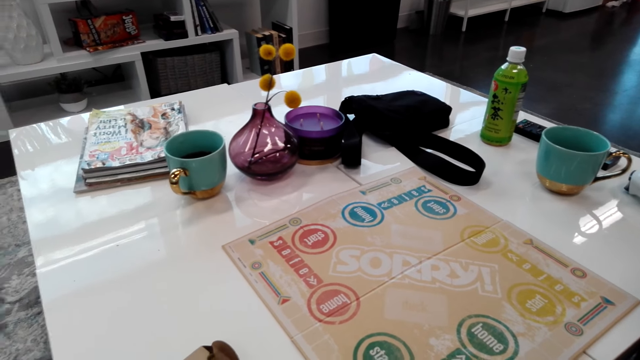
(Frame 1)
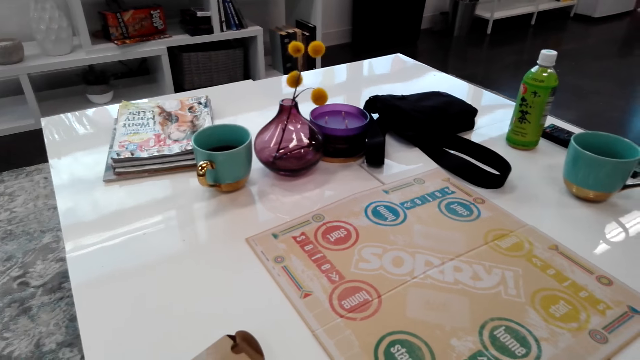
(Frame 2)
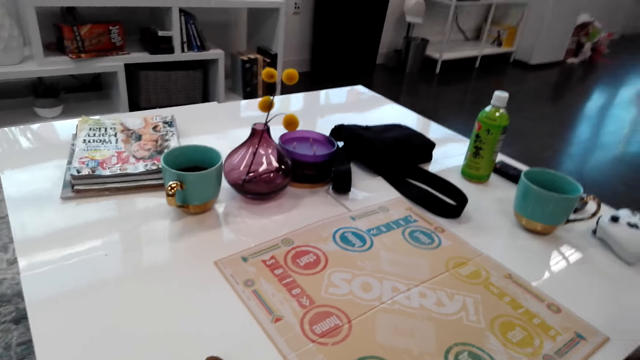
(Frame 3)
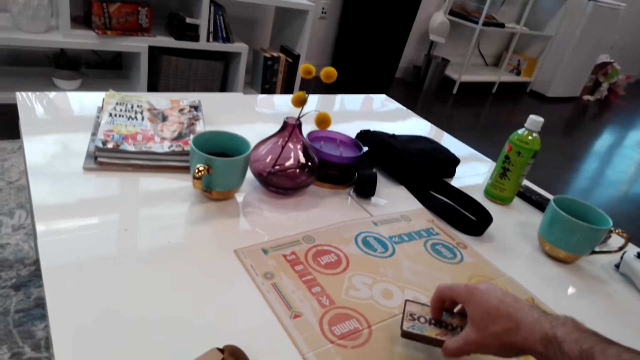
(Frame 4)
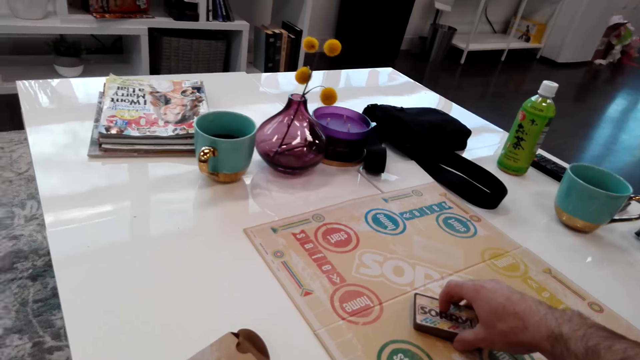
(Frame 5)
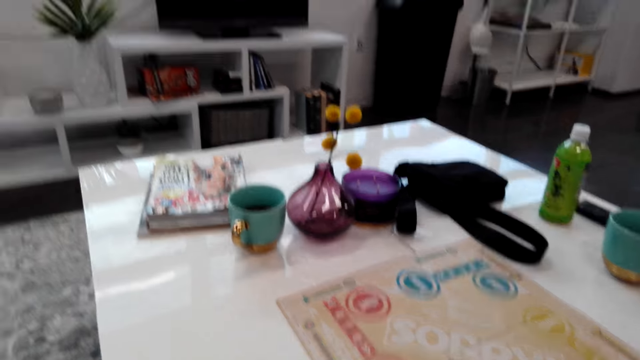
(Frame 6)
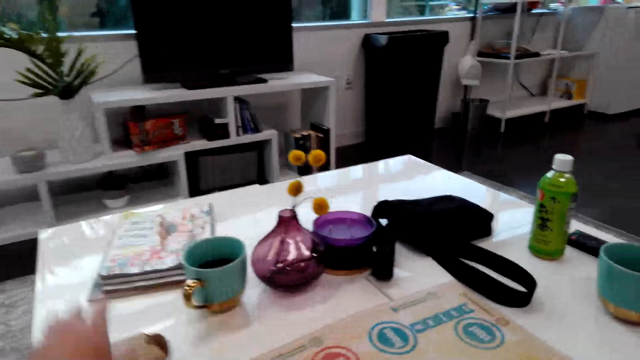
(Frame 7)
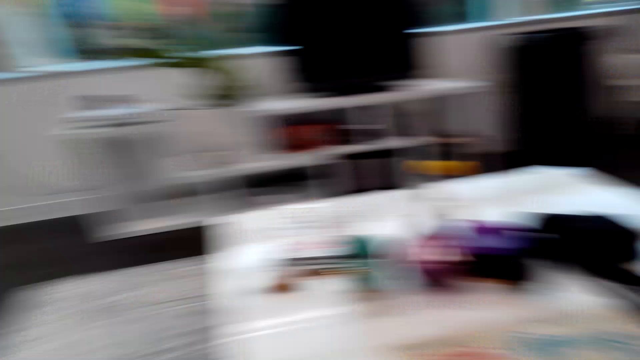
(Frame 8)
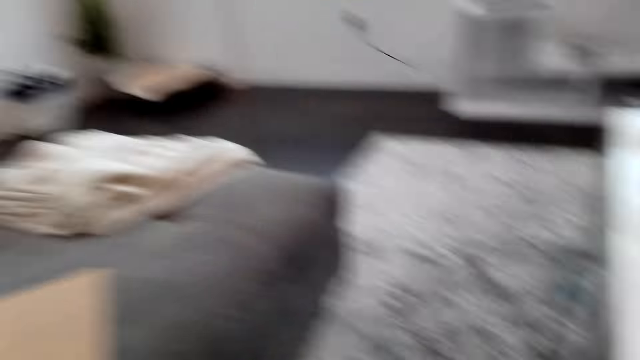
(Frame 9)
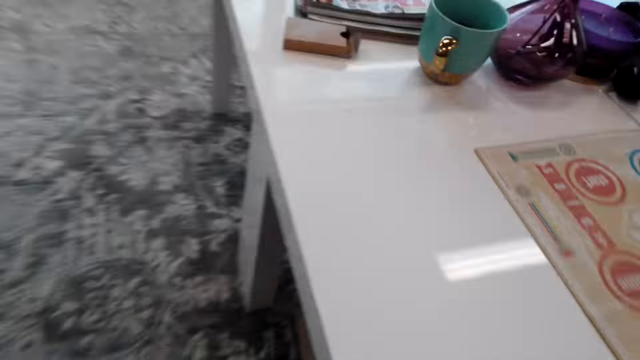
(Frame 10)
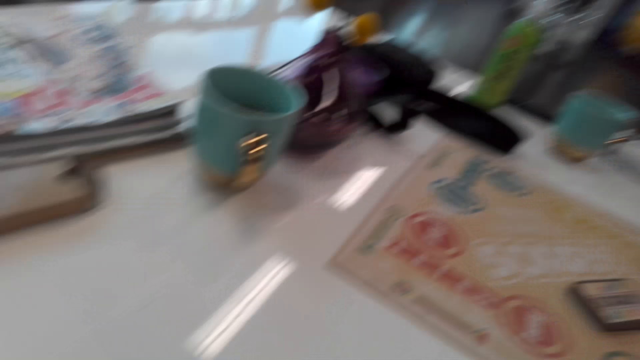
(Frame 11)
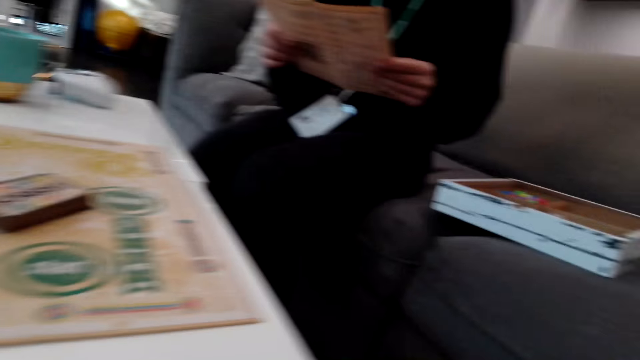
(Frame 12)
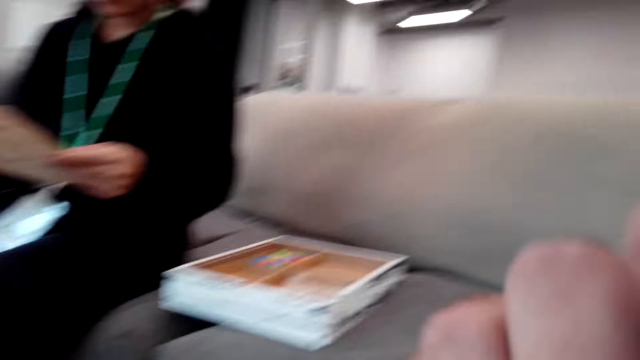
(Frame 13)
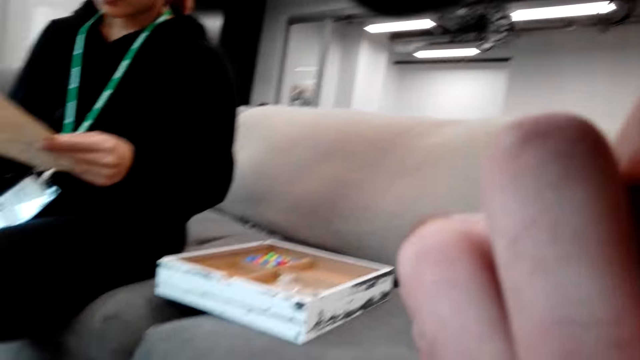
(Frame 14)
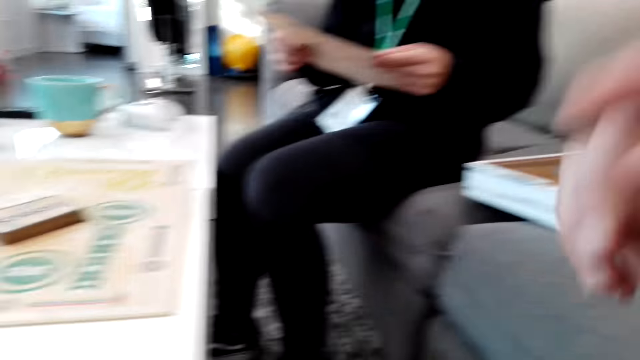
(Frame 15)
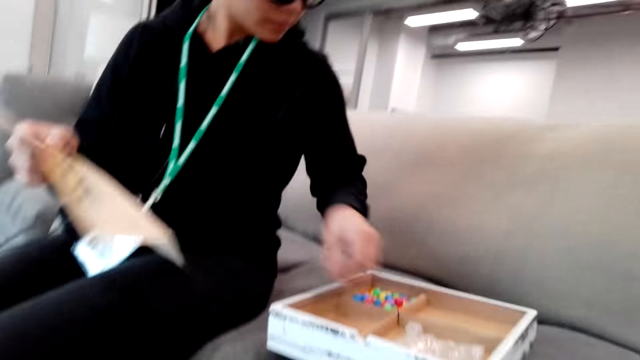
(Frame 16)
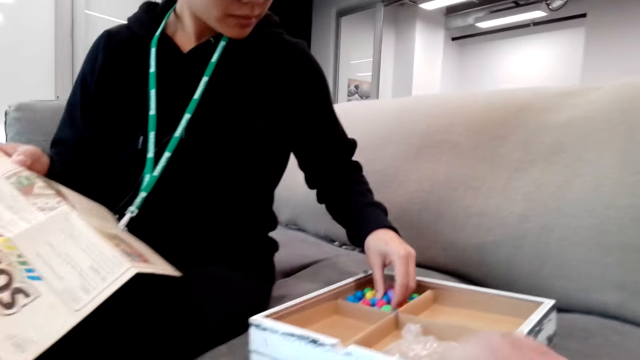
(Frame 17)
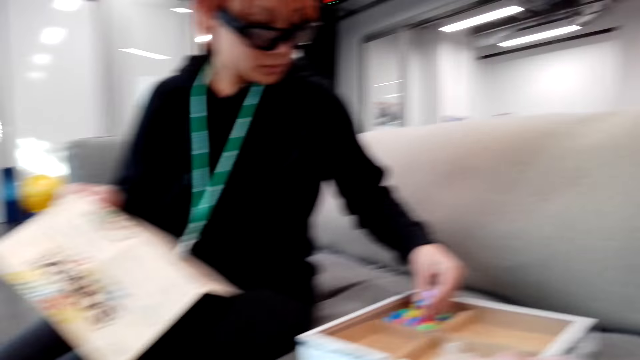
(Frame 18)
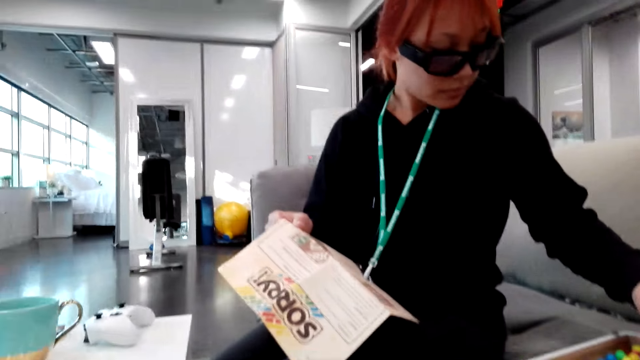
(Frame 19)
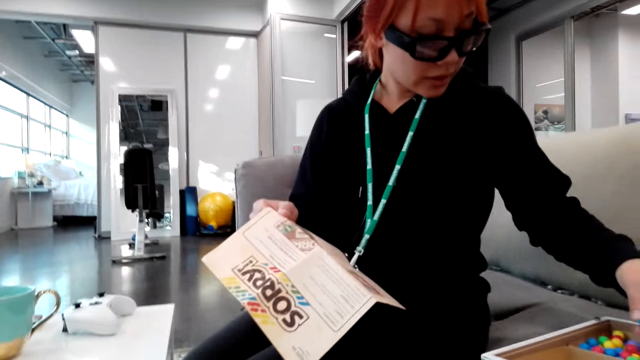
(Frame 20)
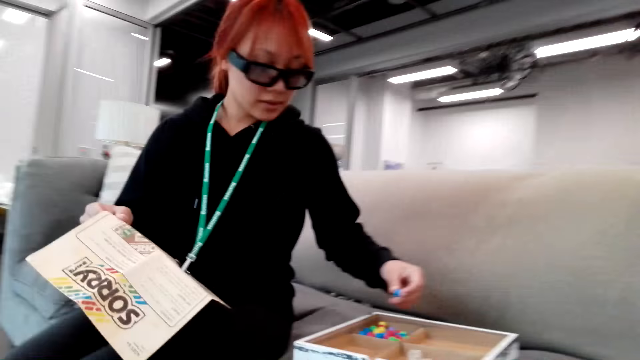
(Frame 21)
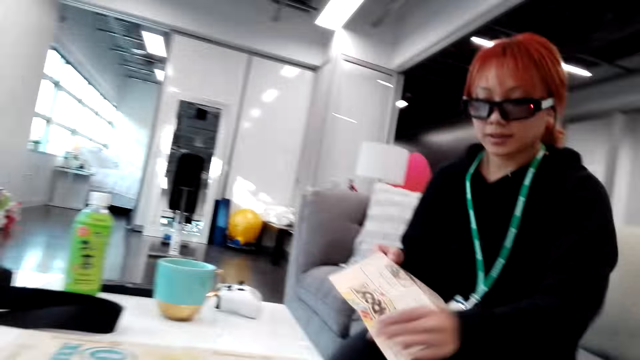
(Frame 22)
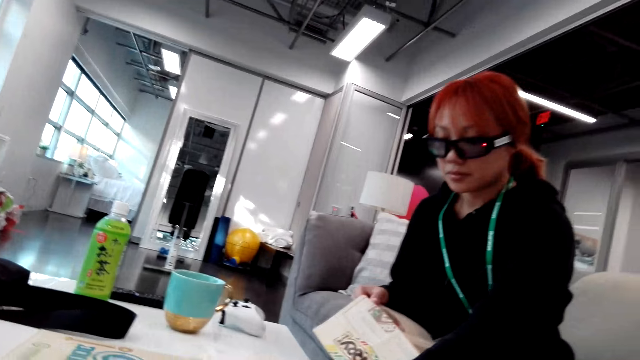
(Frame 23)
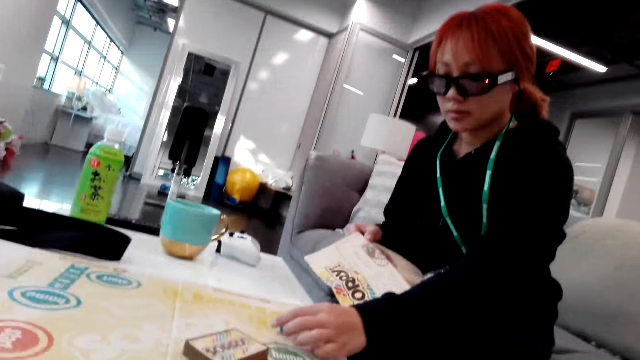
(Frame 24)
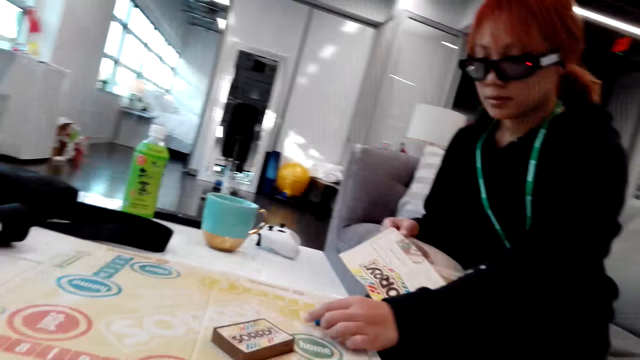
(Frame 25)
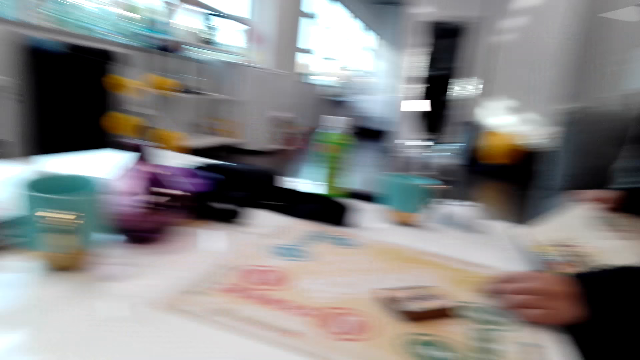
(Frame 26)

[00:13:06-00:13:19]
The camera wearer places the cards on the board game. They throw the card box on the table. They look around. They turn around. They adjust the camera. They stare at a woman. The woman picks and sorts the color balls in the box. The woman interacts with the camera wearer. The woman places the color balls on the table. The camera wearer converses with the woman.

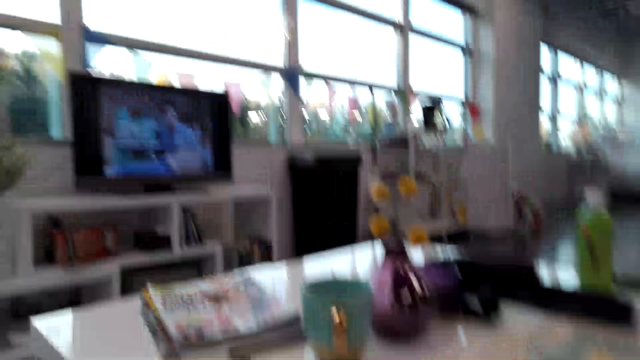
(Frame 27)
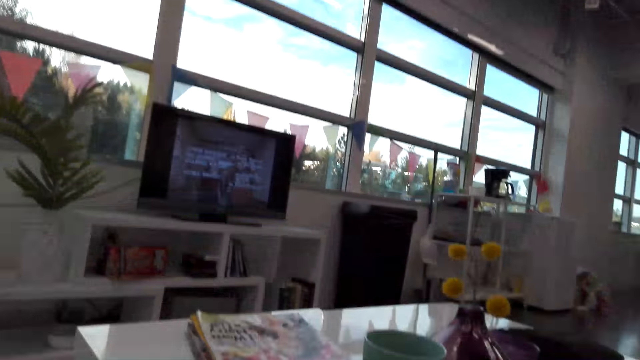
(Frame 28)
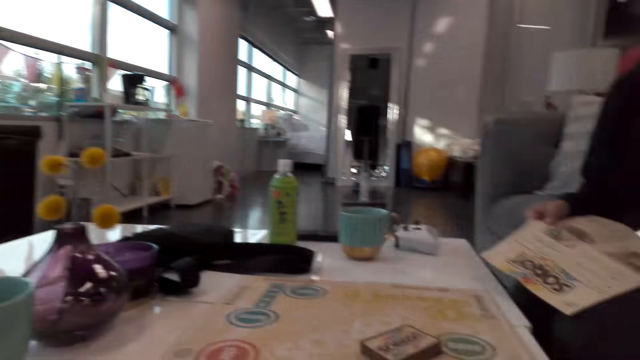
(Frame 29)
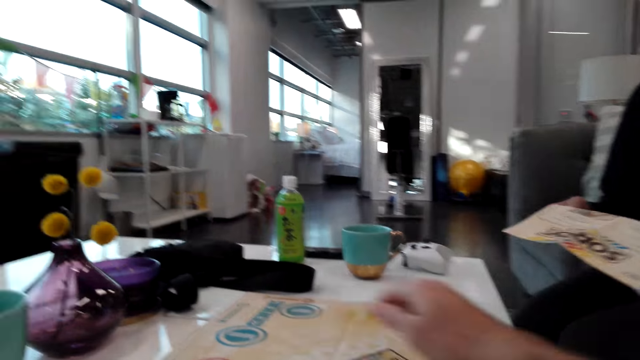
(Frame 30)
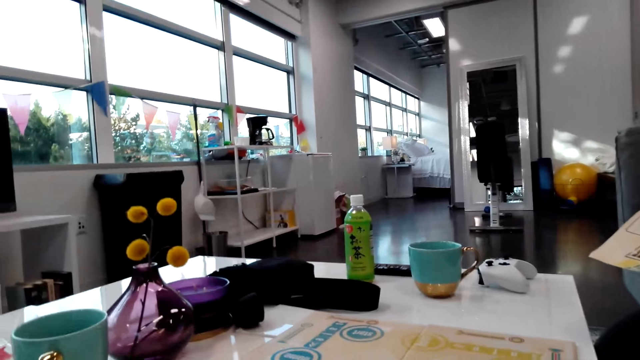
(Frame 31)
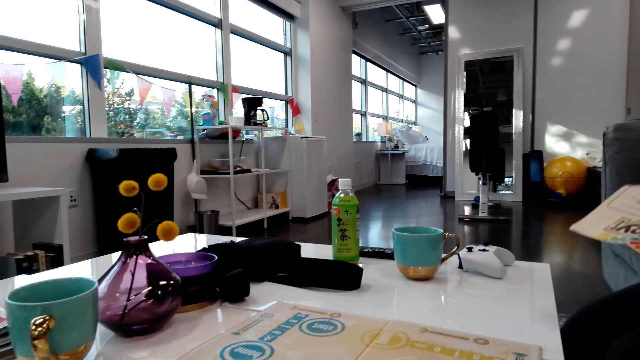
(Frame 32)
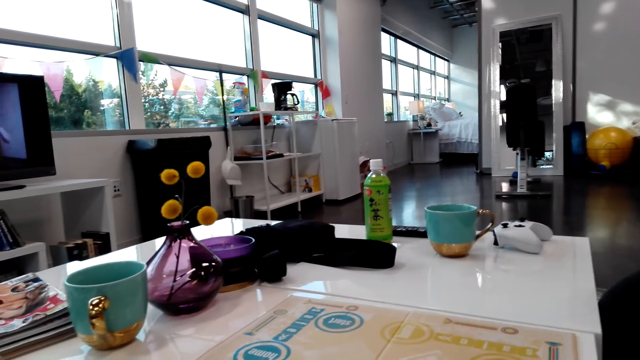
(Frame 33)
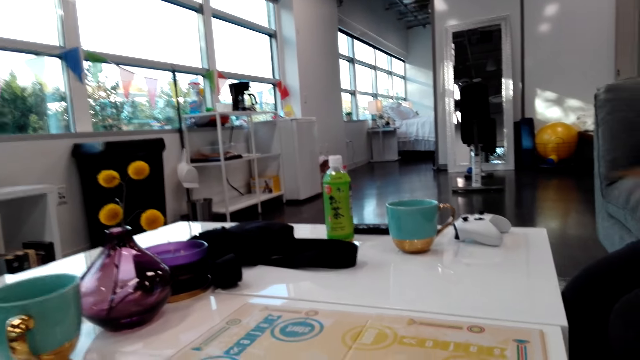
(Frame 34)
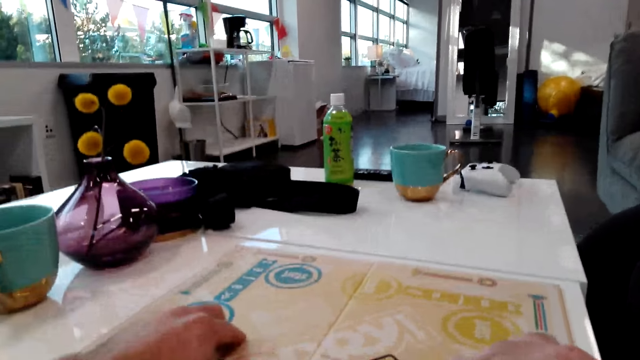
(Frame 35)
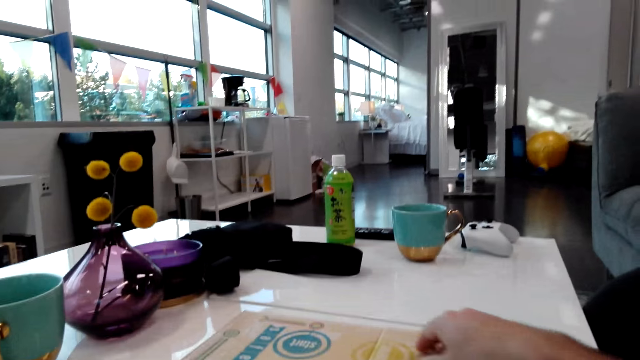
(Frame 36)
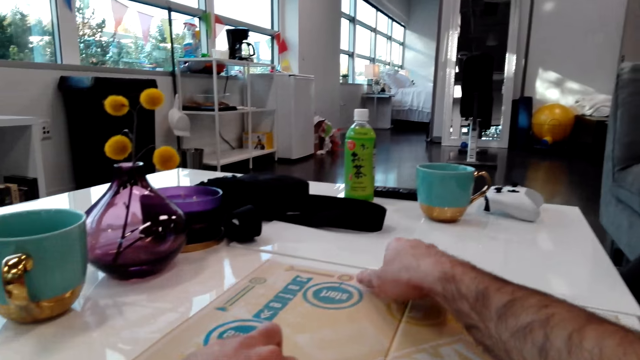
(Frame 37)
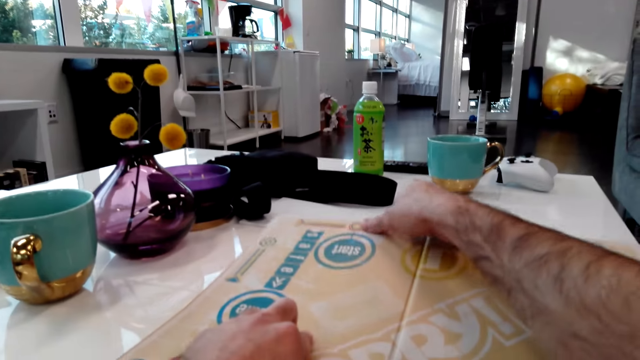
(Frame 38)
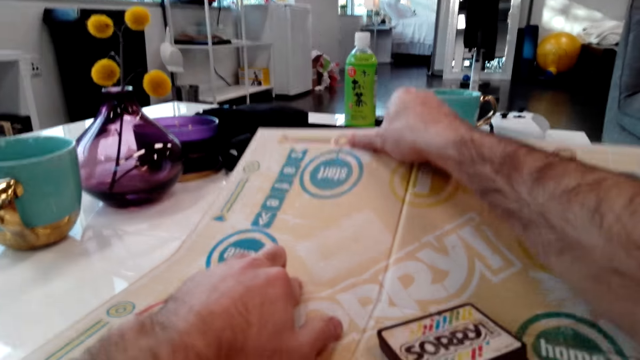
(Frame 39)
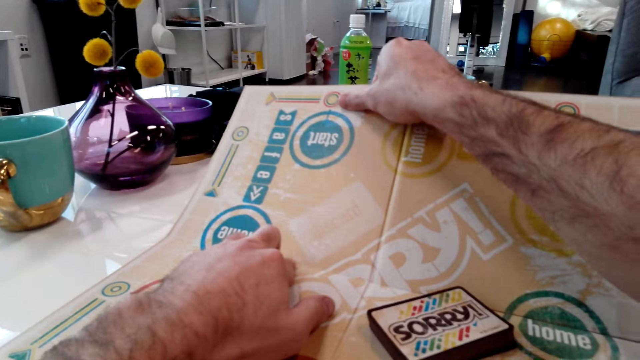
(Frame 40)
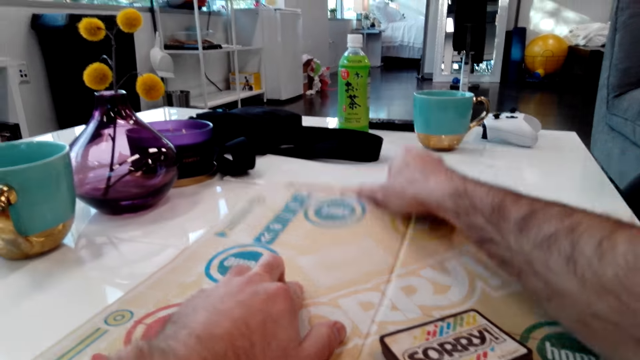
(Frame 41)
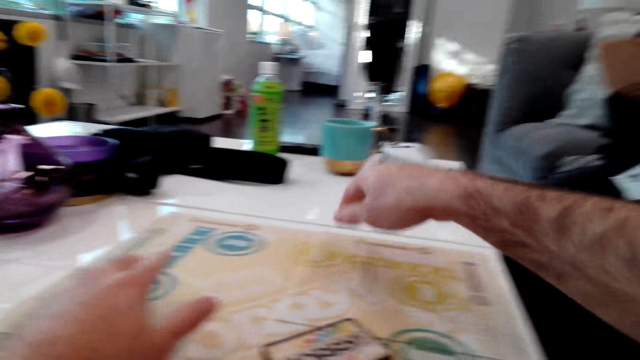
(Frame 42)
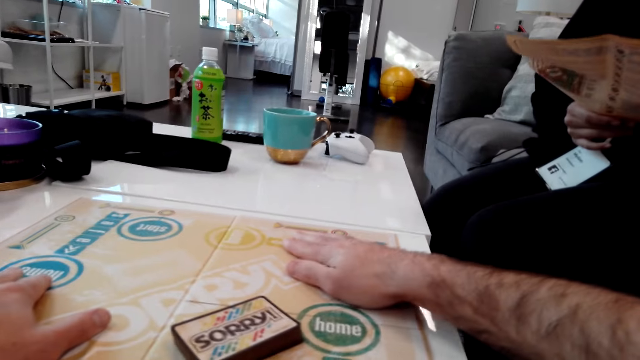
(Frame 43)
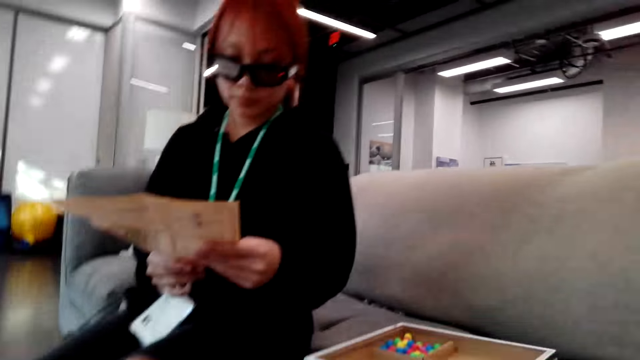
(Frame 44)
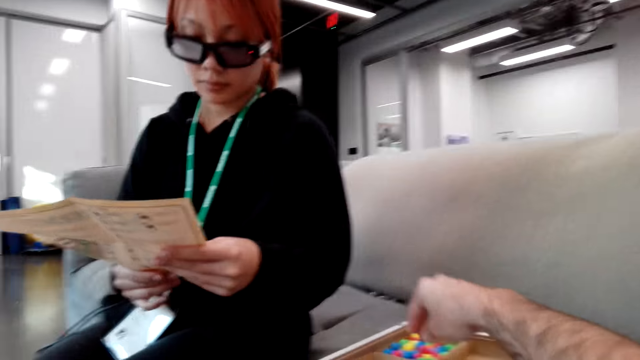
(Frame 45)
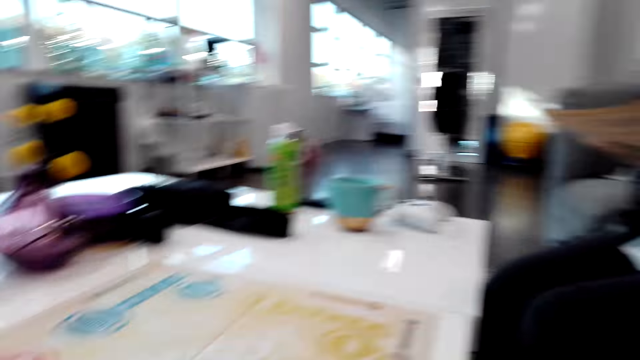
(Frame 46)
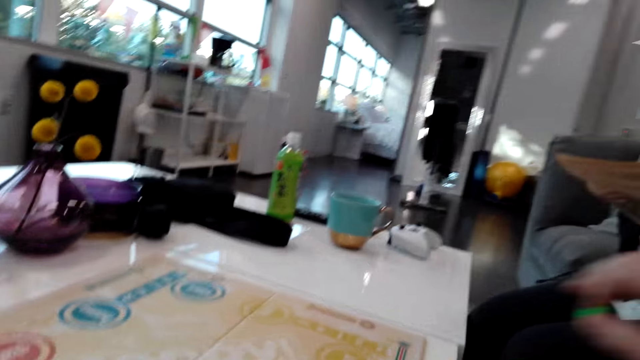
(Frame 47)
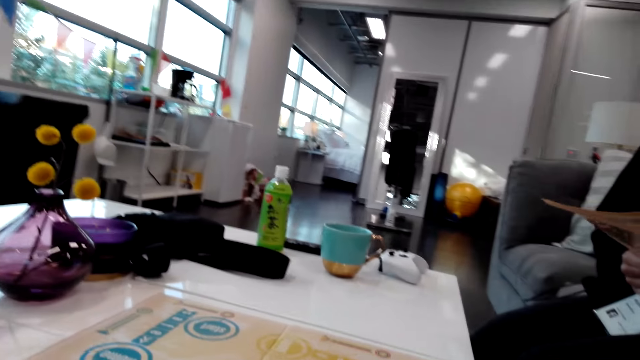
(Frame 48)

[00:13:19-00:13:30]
The camera wearer looks around. A woman reads the manual. The camera wearer pulls the board. They lift the board game. They pick up the tokens. The woman reads the manual. The camera wearer looks around. They place the token on the board.
